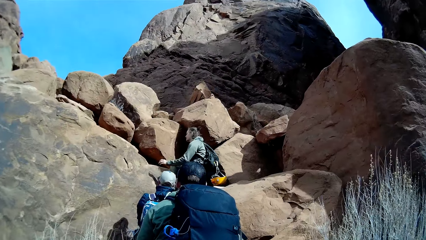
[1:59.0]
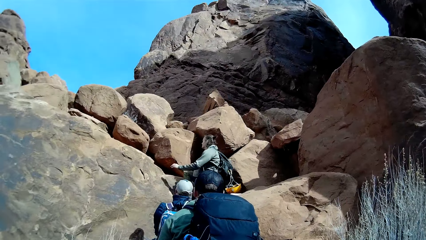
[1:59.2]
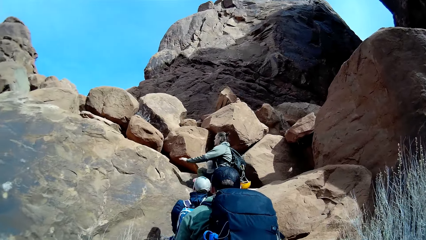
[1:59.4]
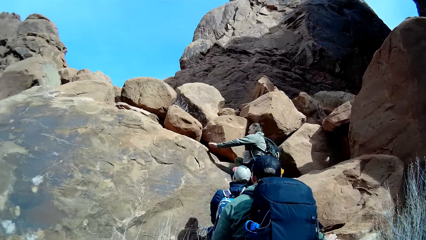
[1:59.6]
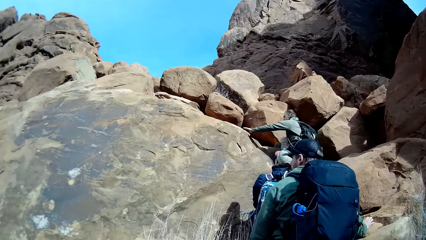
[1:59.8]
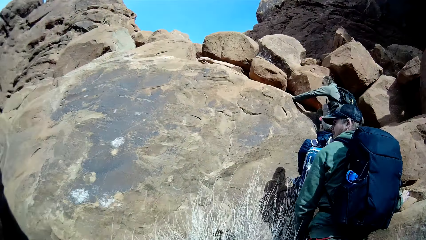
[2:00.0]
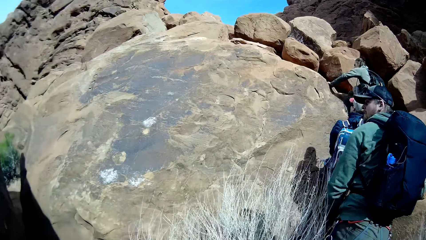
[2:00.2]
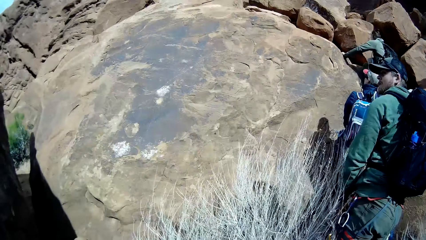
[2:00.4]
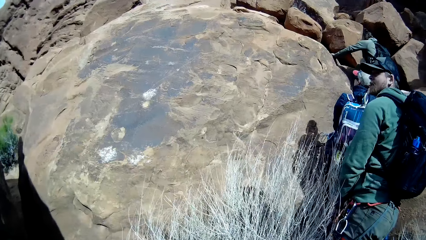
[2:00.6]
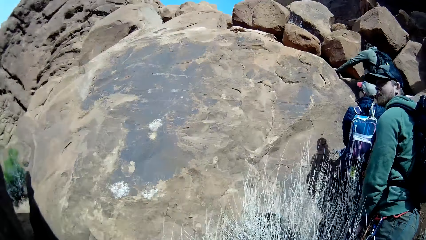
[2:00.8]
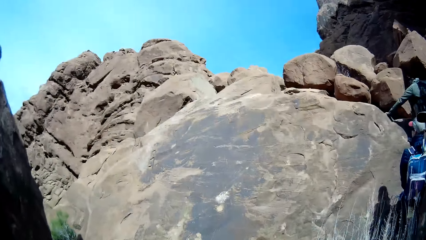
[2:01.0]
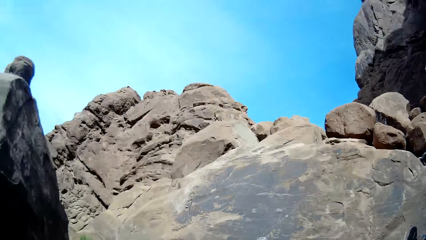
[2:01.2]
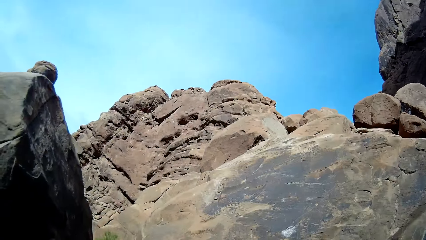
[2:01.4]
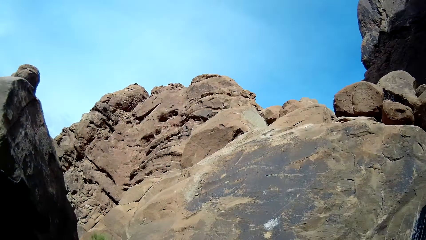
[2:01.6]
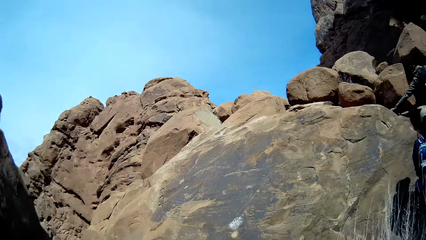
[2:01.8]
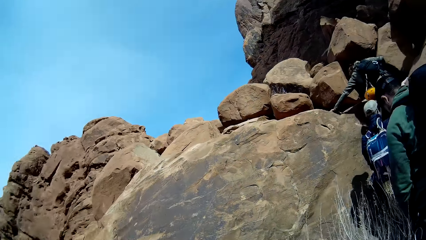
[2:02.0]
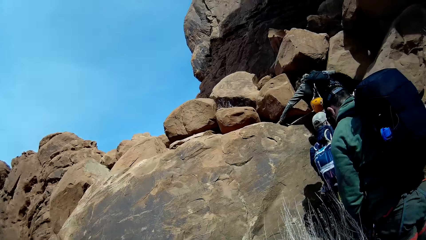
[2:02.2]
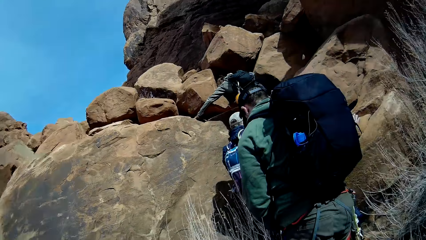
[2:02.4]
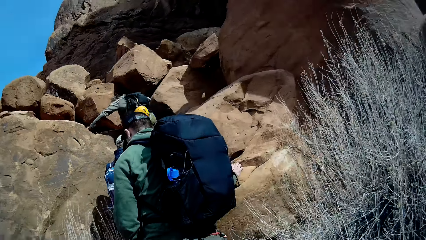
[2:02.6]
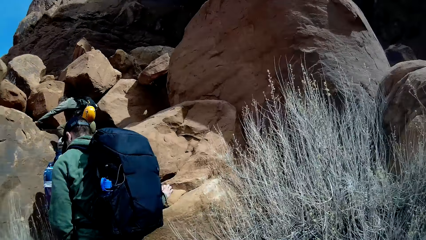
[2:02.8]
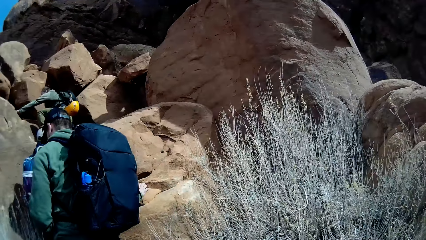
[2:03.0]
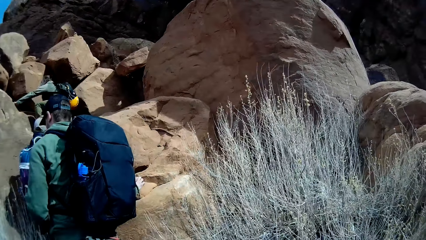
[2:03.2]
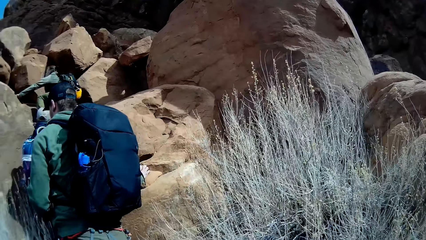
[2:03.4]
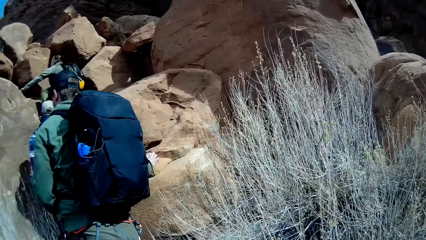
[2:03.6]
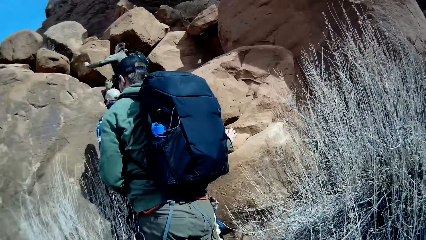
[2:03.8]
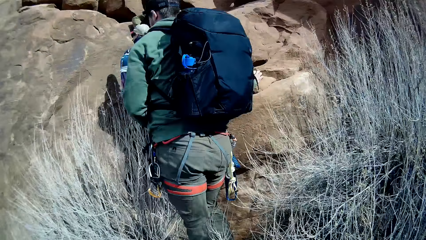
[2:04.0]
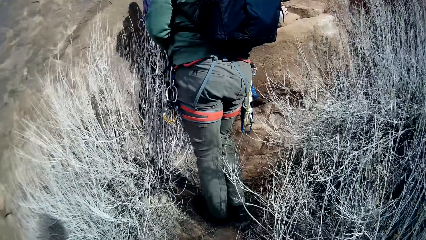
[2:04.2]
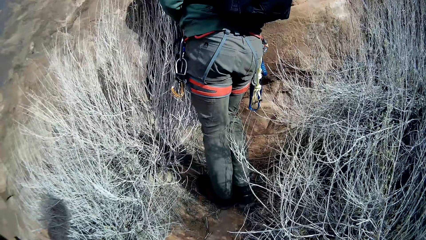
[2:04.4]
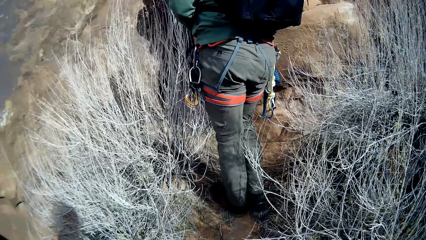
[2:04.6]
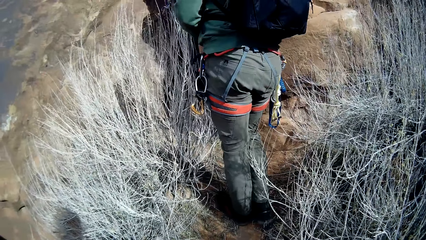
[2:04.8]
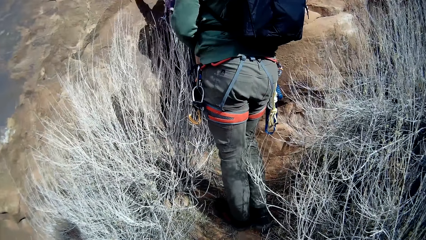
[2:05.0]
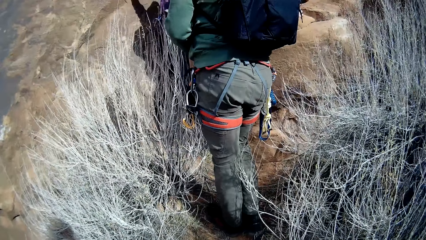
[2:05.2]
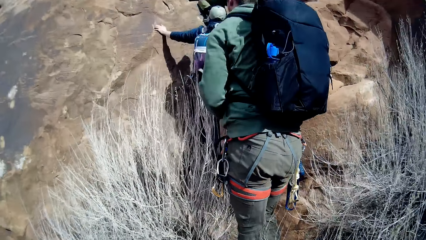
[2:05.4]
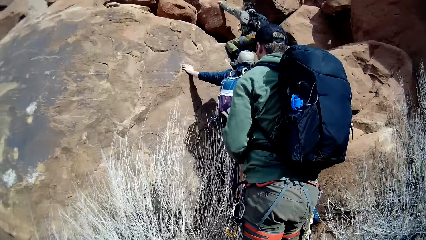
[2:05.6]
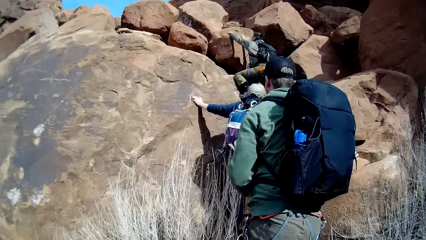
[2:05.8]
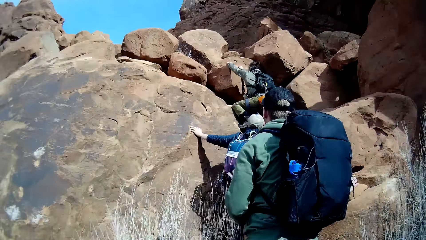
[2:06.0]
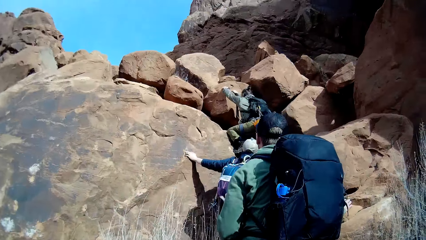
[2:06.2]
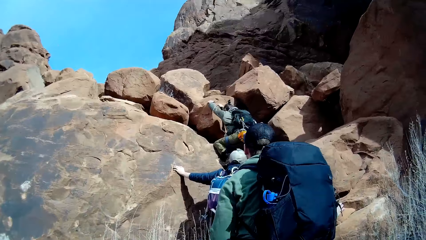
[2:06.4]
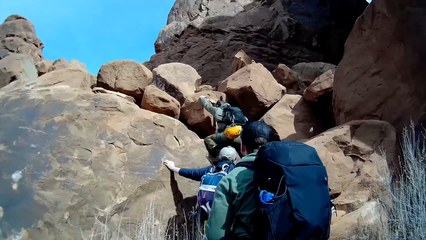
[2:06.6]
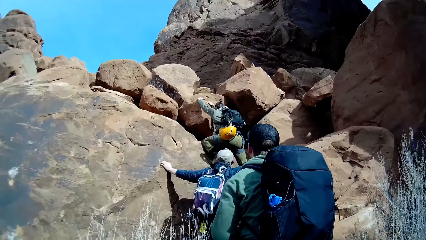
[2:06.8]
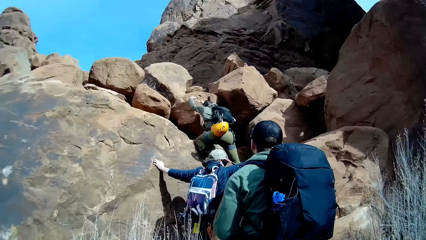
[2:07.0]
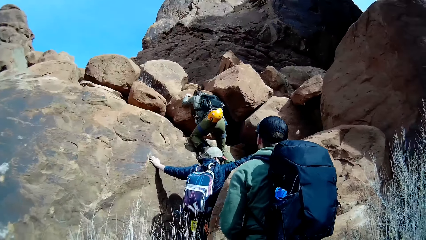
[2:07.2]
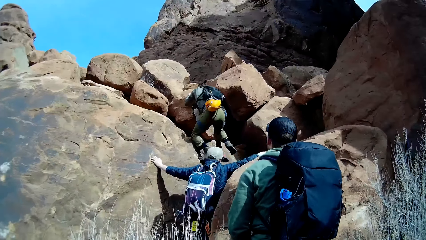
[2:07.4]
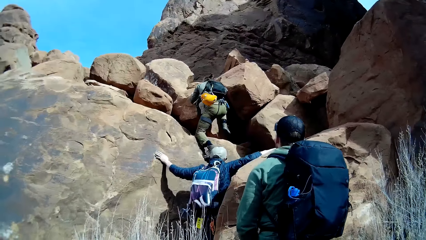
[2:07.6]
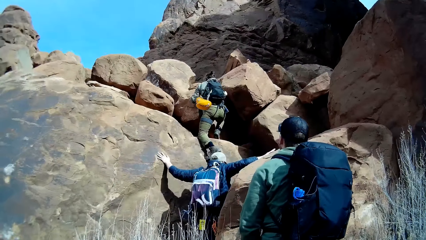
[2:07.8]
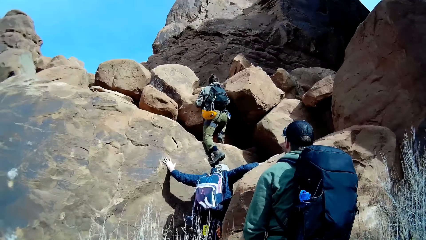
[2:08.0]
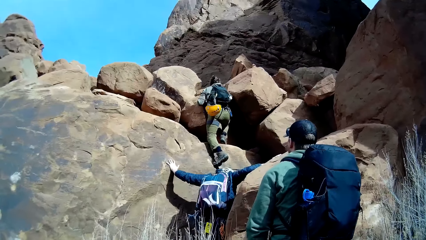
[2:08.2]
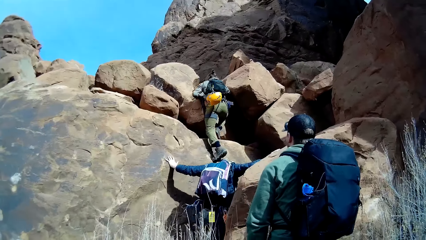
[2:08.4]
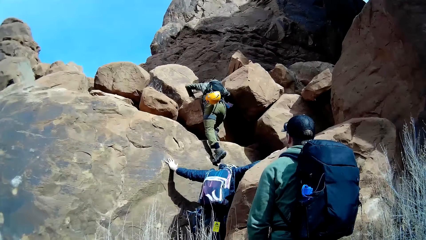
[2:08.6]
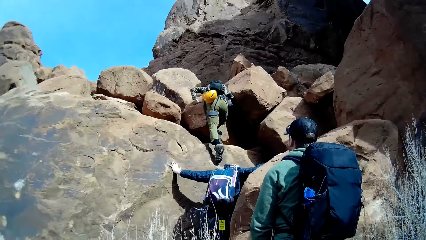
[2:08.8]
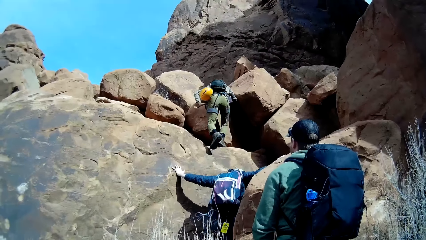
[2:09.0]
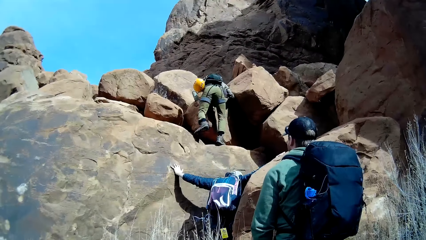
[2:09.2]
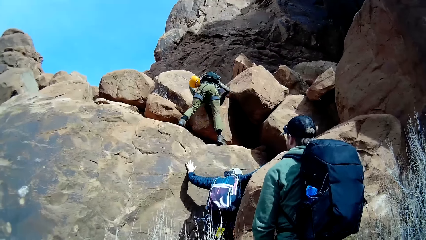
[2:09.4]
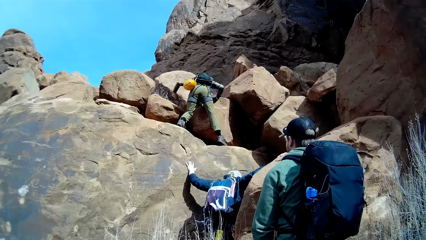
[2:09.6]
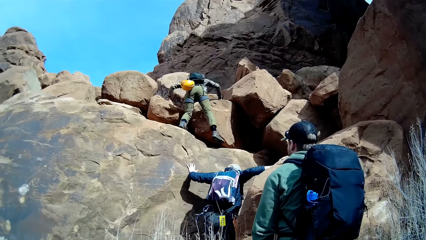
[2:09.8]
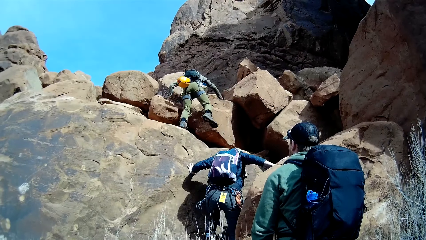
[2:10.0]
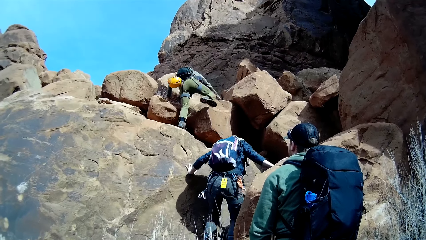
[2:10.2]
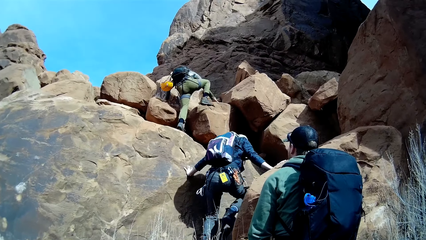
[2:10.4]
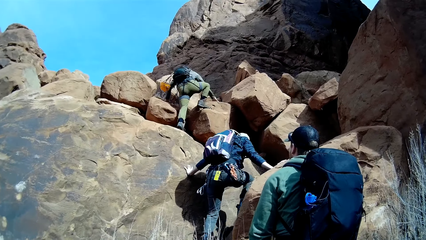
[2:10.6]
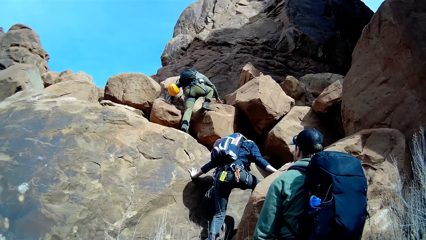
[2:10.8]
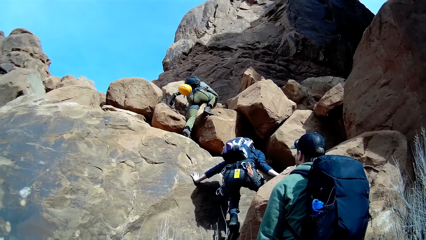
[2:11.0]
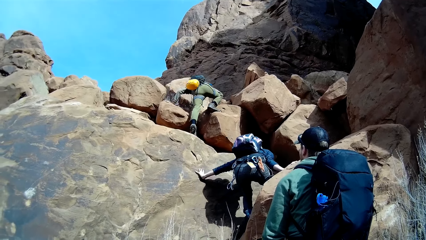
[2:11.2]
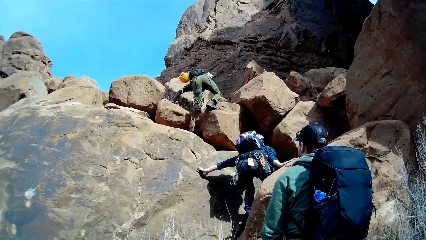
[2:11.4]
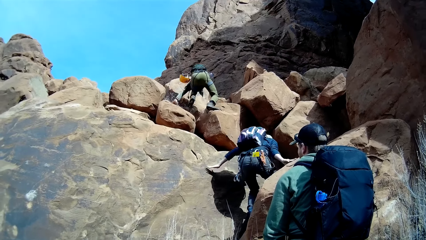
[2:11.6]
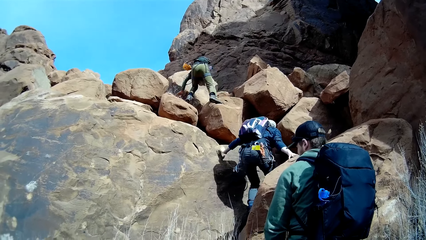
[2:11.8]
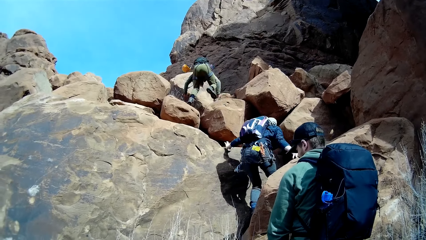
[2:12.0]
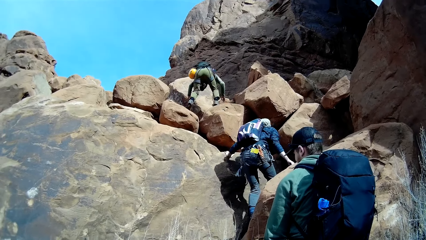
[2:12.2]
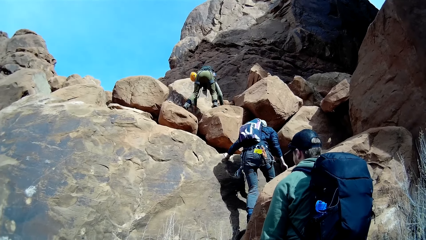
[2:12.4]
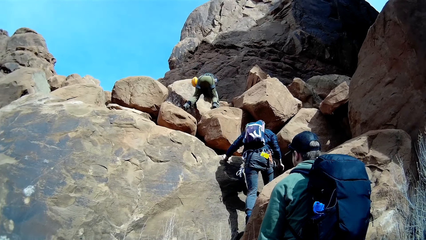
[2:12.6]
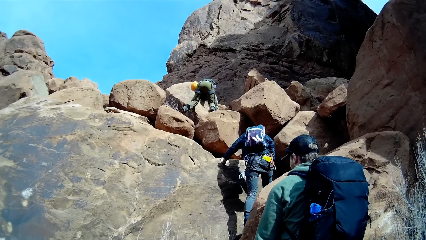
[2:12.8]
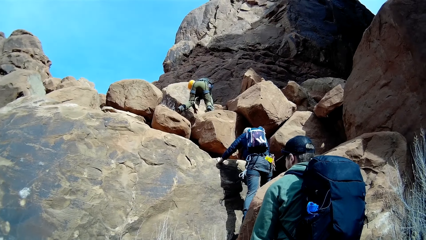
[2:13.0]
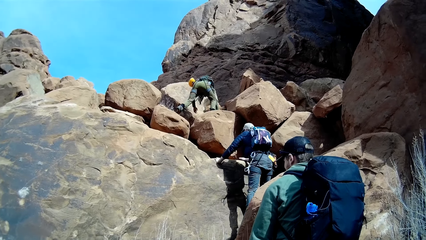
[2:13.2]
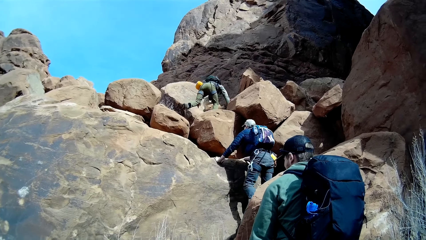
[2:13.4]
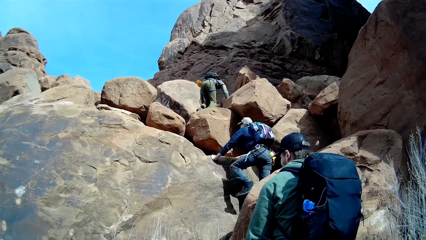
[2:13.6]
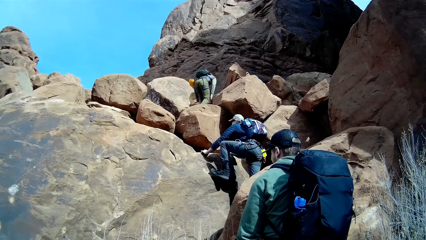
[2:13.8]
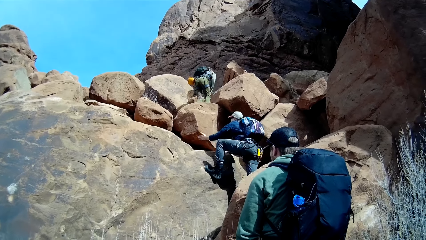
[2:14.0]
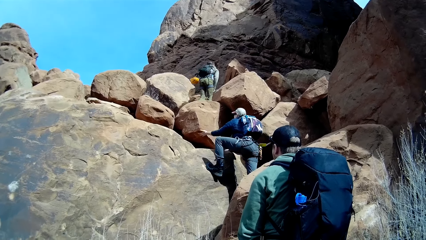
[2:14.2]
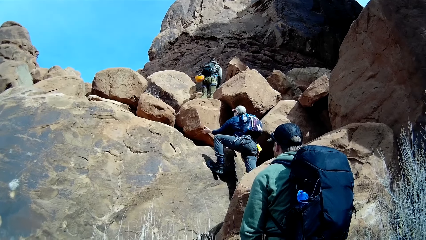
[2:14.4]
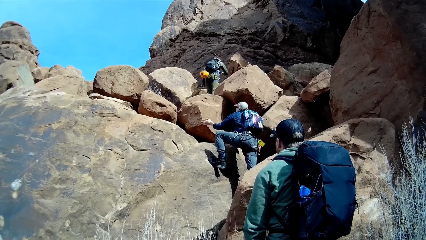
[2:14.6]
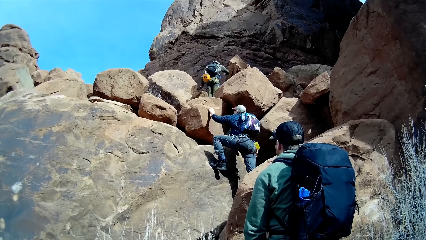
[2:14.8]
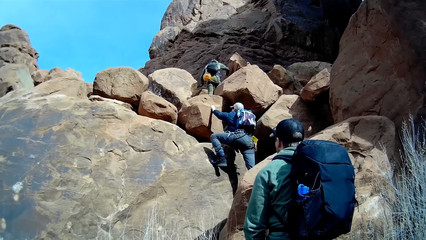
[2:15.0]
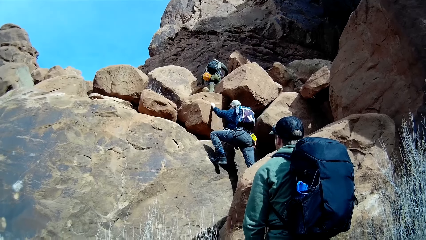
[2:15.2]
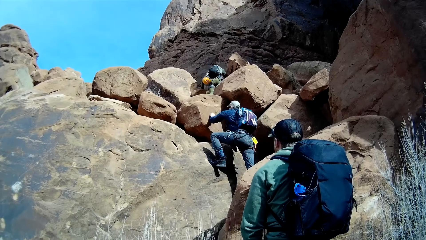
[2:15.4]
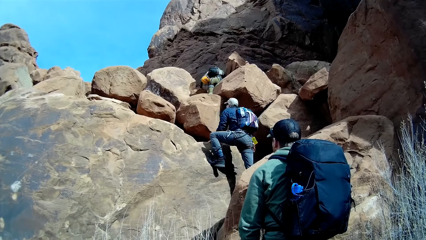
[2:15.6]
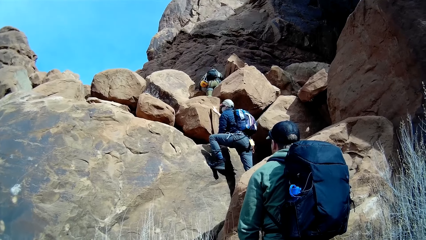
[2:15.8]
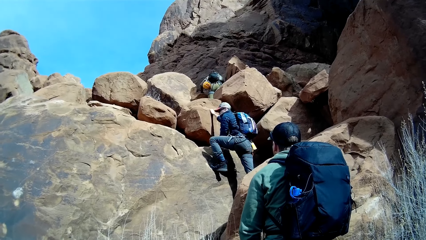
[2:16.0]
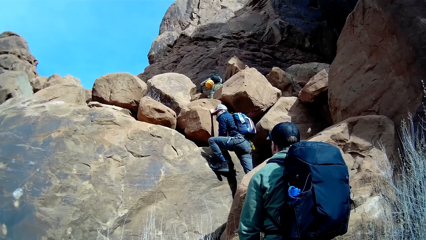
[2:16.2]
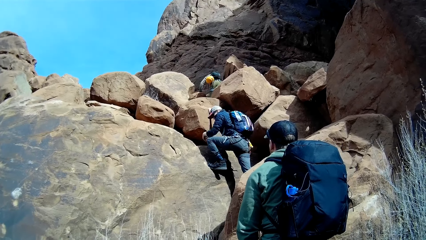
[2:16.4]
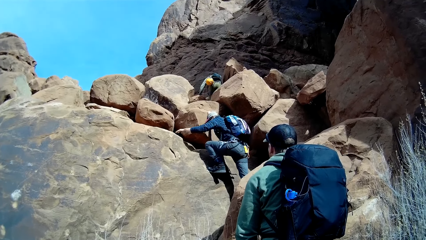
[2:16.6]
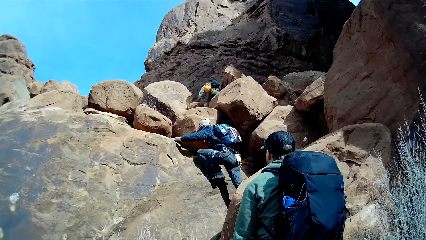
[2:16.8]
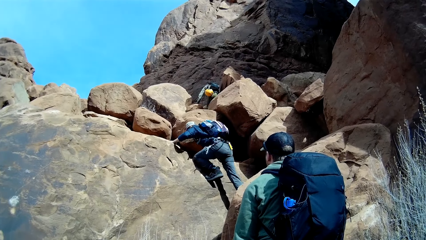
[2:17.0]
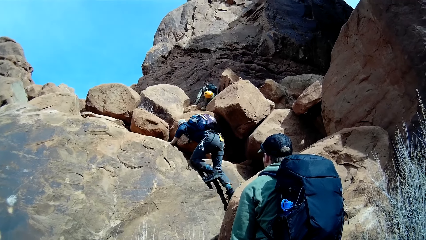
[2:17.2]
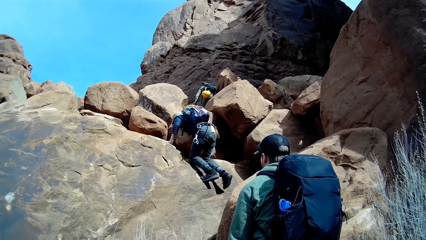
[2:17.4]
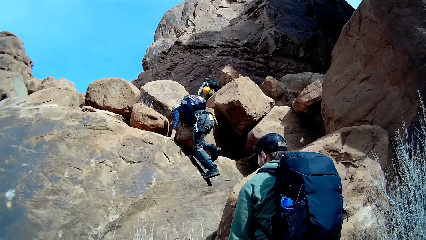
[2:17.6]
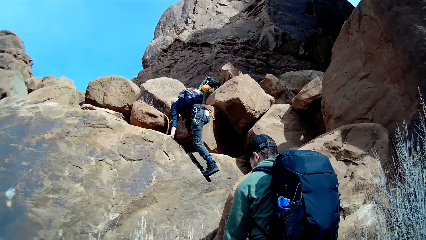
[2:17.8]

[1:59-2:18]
A man rubs another rock with the left hand. A person climbs the mountain. The man and two other men climb different rocks. Another person climbs the mountain.
